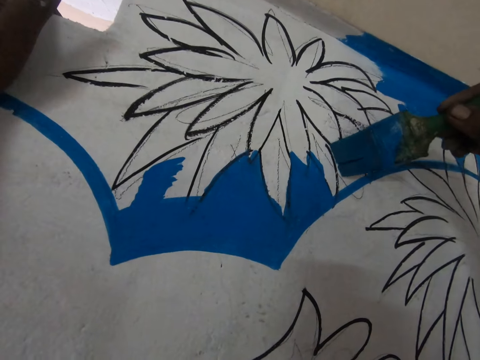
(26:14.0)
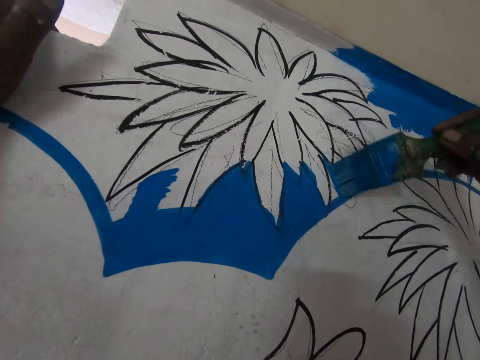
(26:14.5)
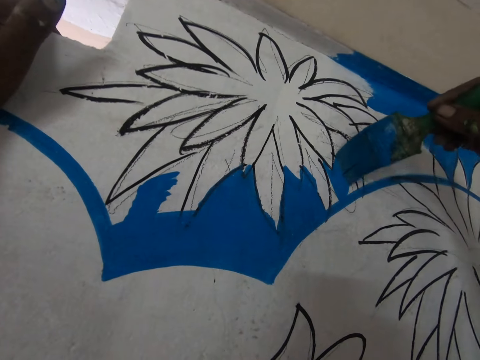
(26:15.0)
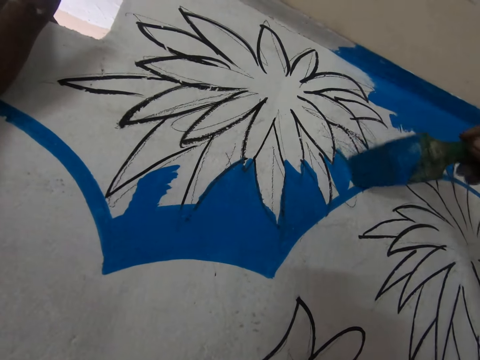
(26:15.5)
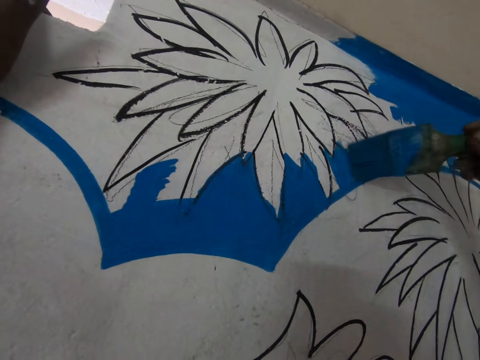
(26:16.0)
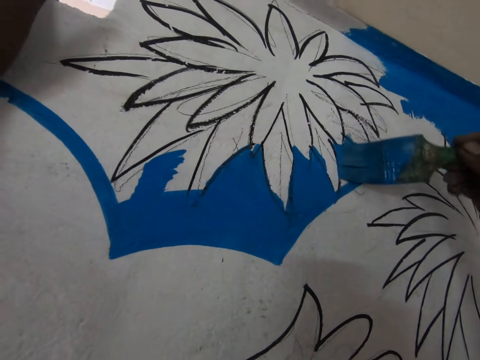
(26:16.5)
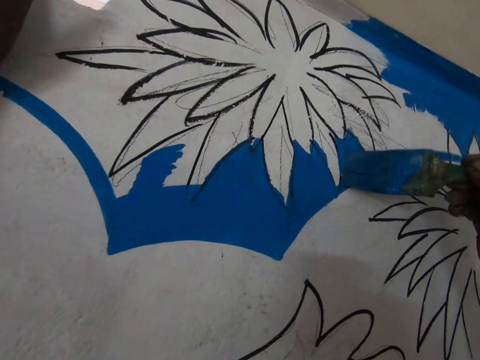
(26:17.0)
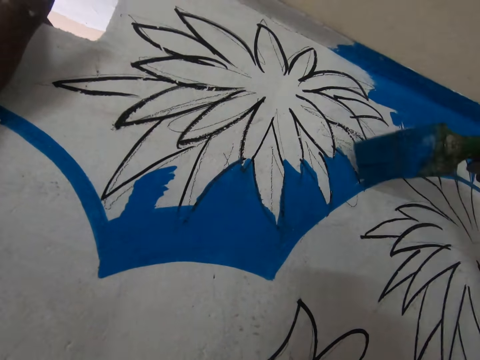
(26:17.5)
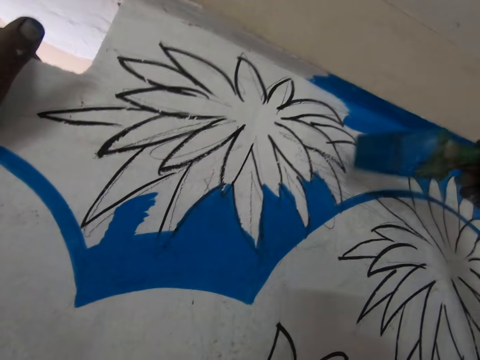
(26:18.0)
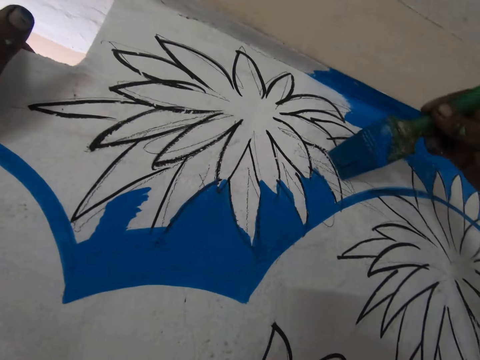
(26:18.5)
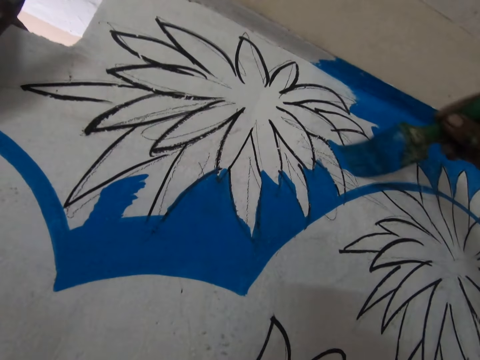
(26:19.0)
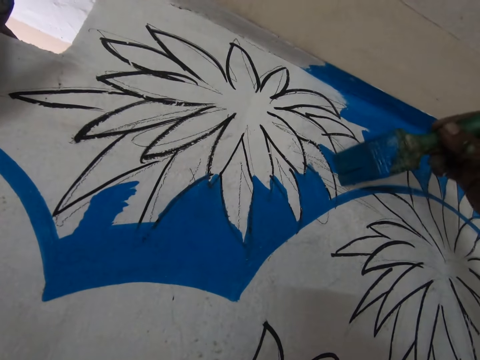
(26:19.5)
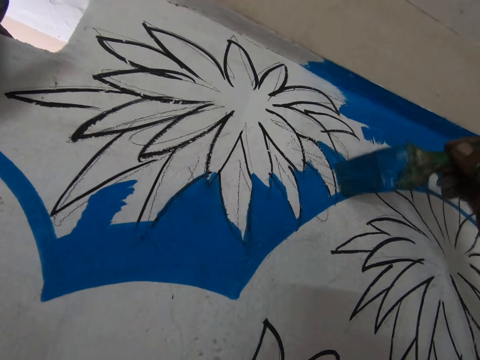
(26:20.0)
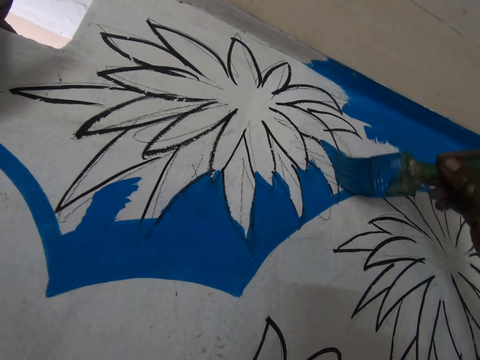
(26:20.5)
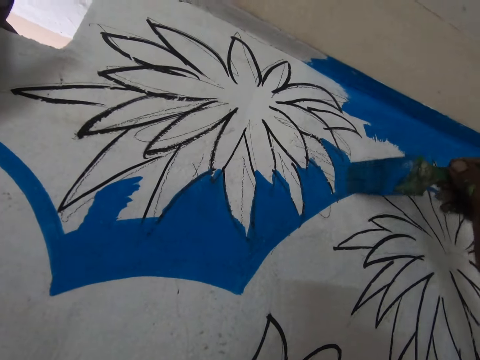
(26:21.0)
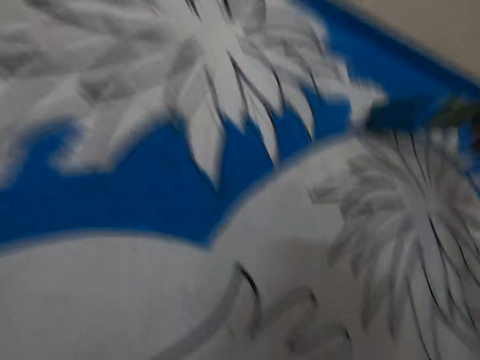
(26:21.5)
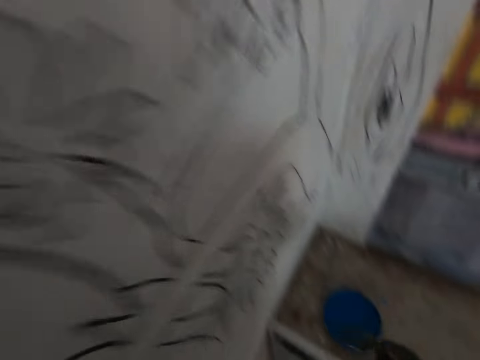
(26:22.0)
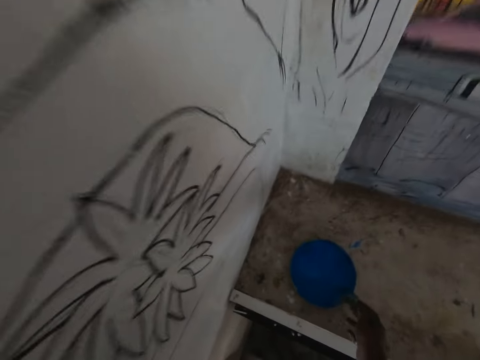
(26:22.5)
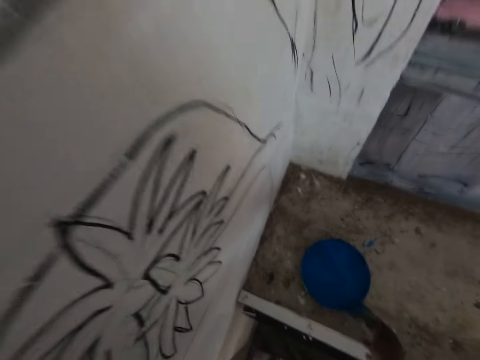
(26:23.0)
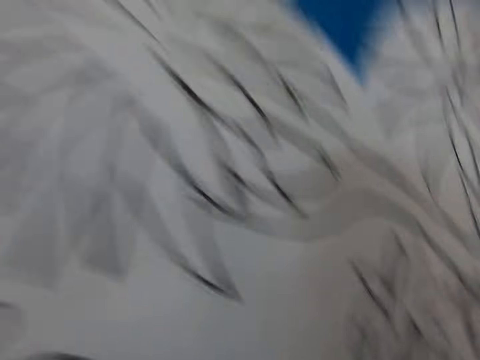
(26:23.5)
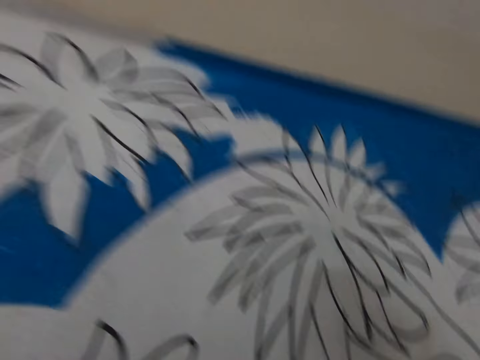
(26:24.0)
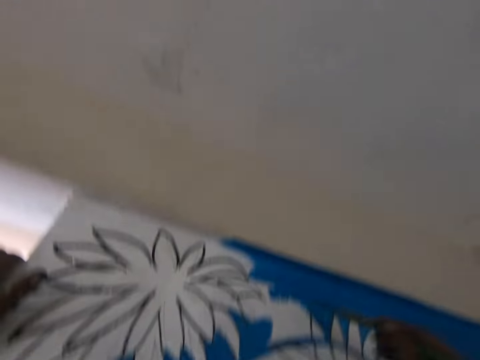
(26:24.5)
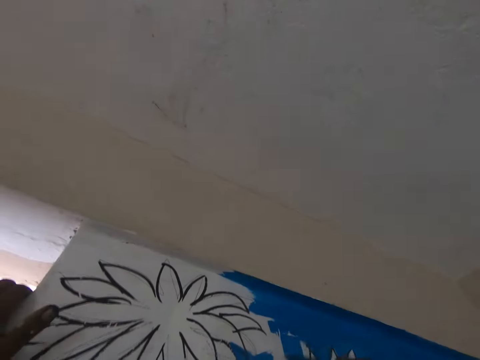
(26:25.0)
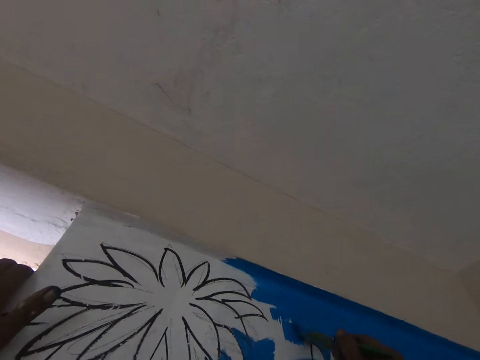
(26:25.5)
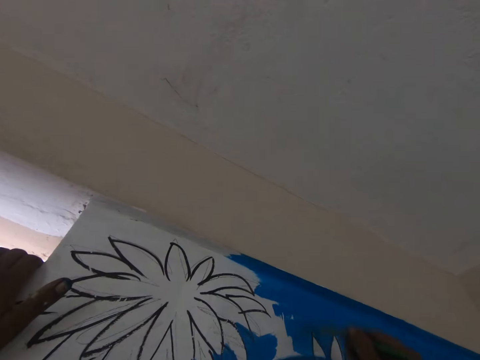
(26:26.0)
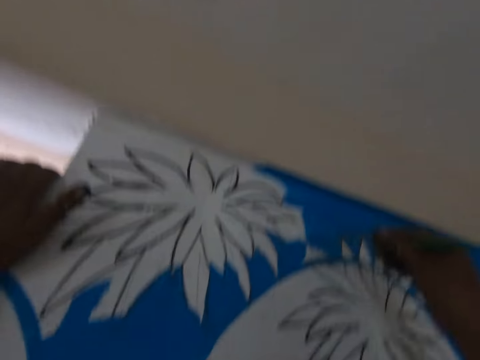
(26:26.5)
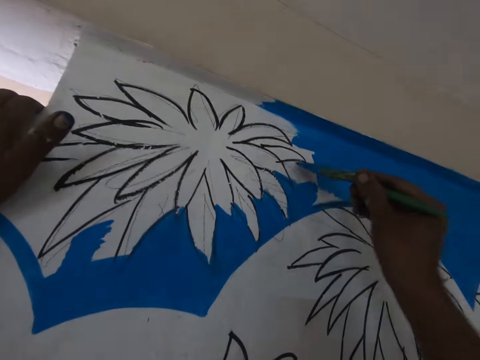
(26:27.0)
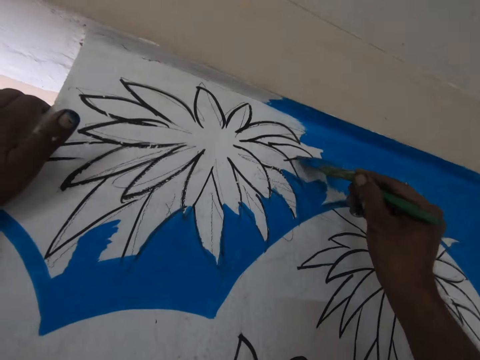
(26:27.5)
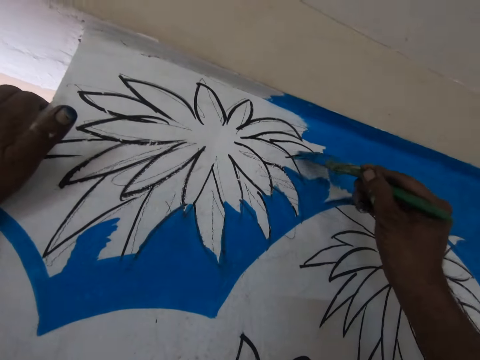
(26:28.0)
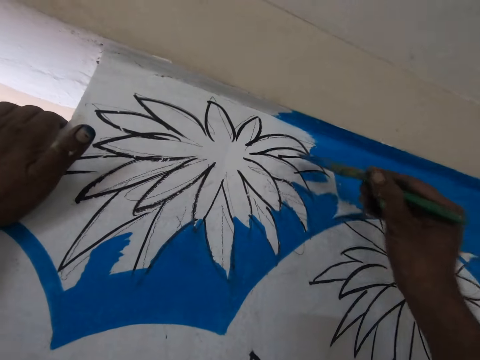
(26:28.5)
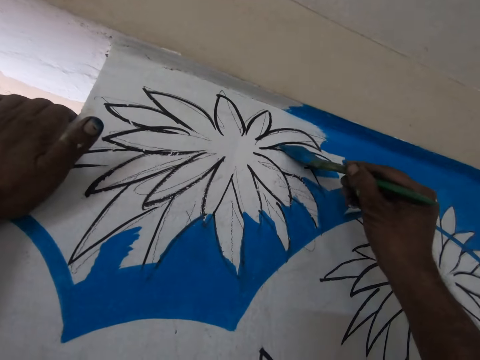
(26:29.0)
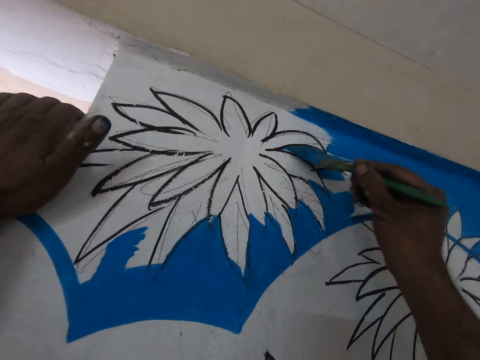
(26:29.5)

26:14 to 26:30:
The camera wearer dips the paint brush in the paint can. They paint a drawing on the wall with the brush.

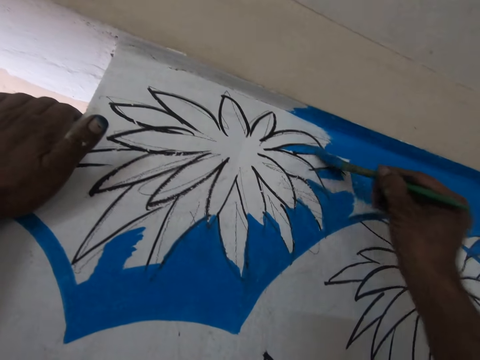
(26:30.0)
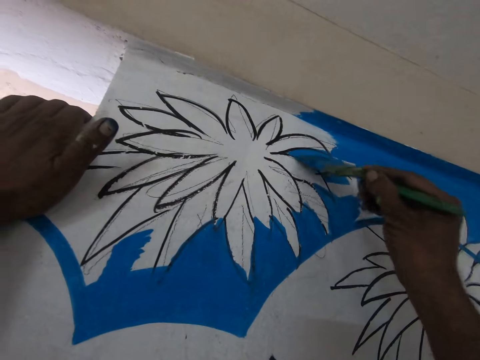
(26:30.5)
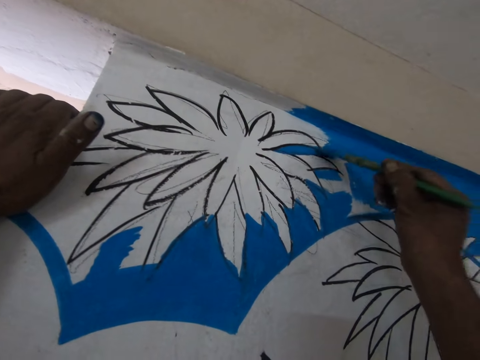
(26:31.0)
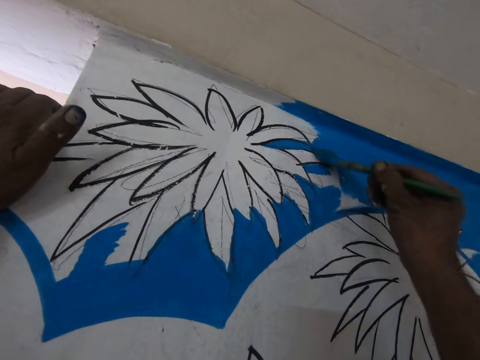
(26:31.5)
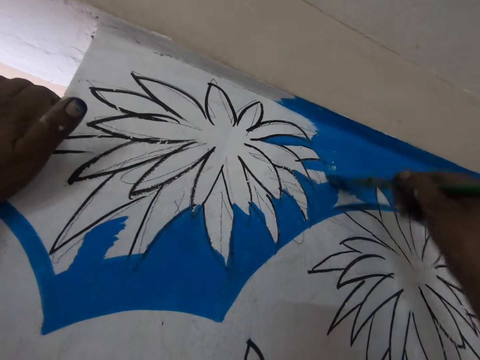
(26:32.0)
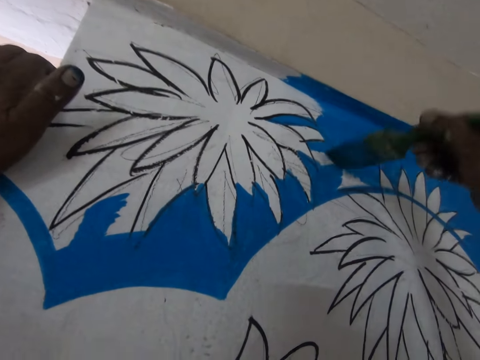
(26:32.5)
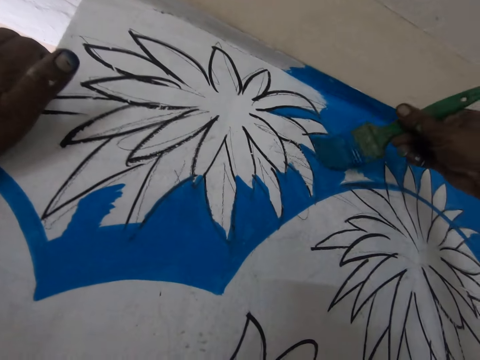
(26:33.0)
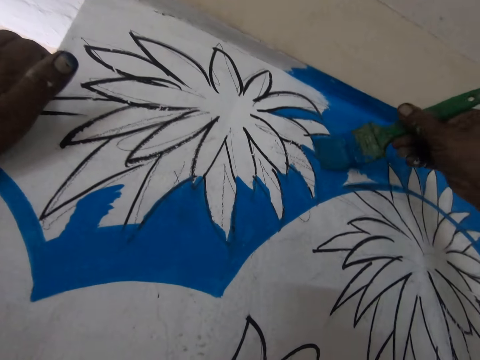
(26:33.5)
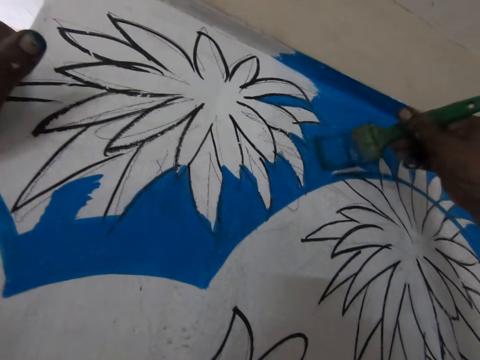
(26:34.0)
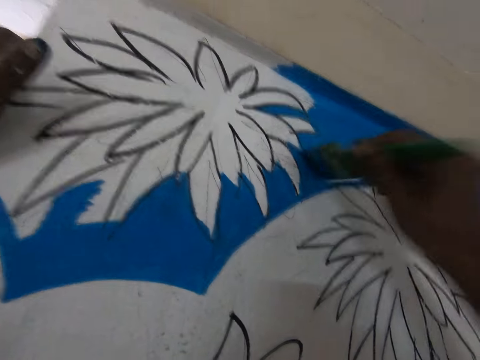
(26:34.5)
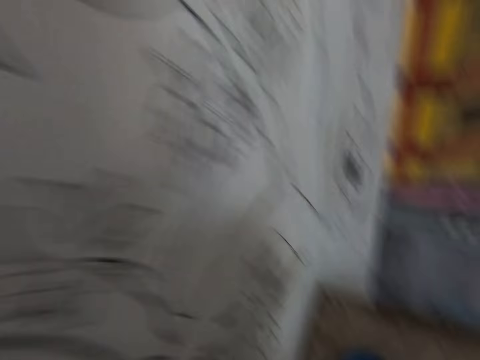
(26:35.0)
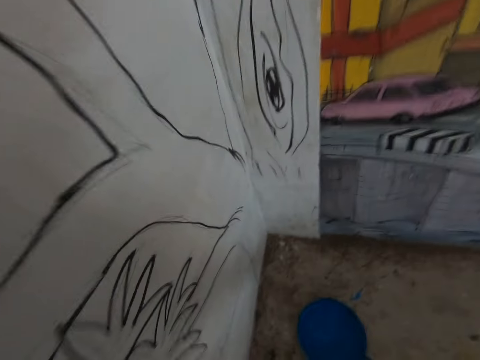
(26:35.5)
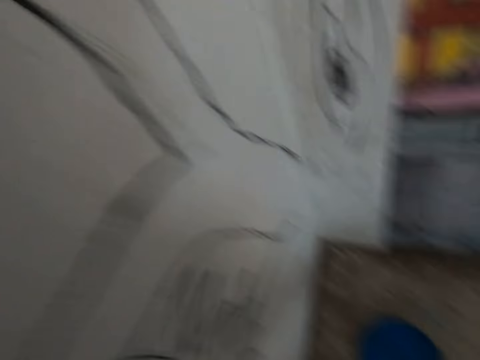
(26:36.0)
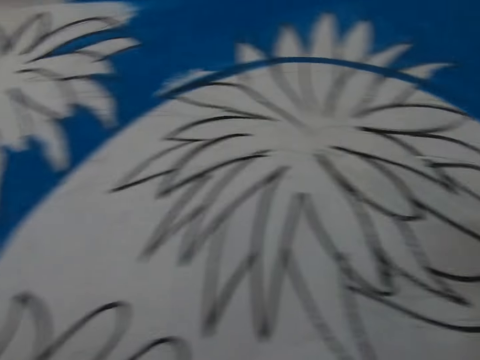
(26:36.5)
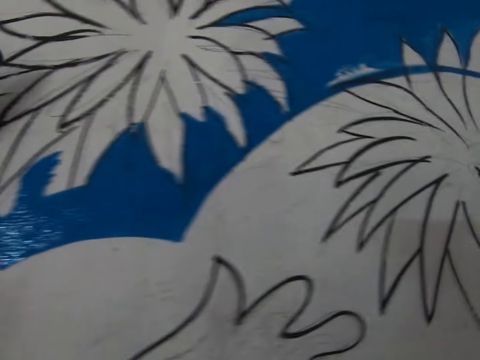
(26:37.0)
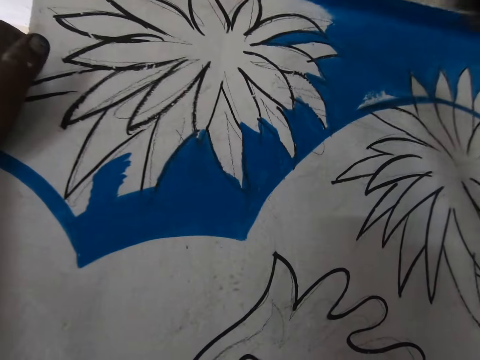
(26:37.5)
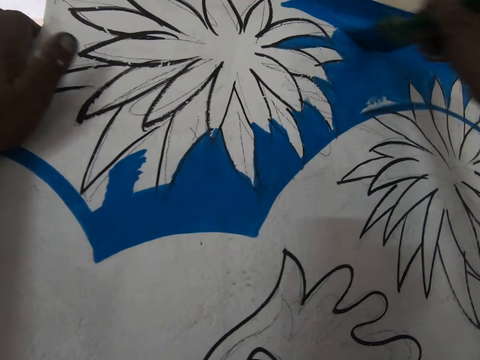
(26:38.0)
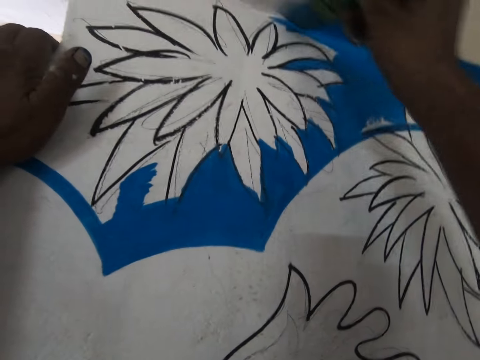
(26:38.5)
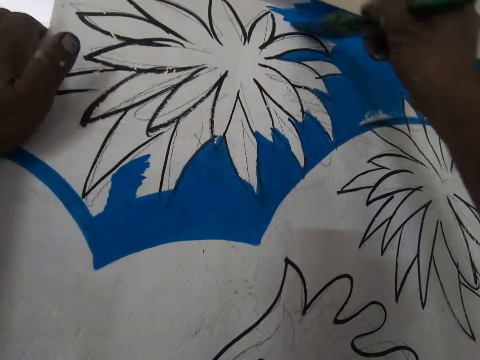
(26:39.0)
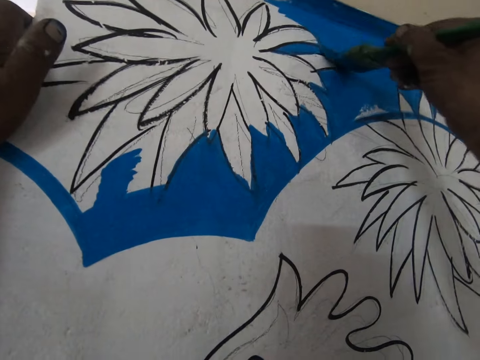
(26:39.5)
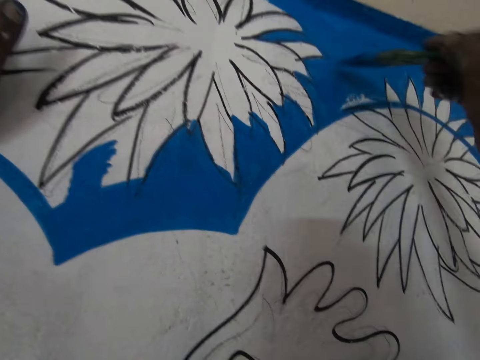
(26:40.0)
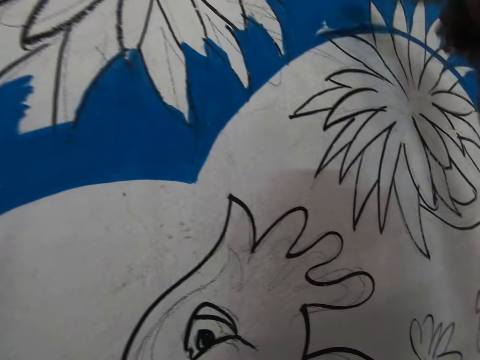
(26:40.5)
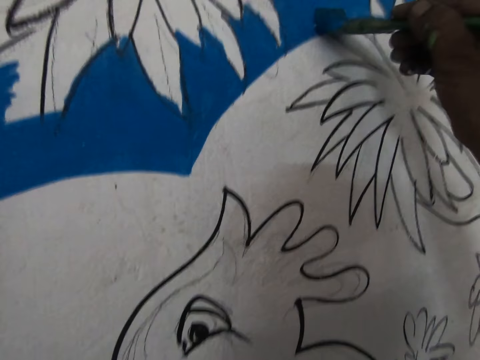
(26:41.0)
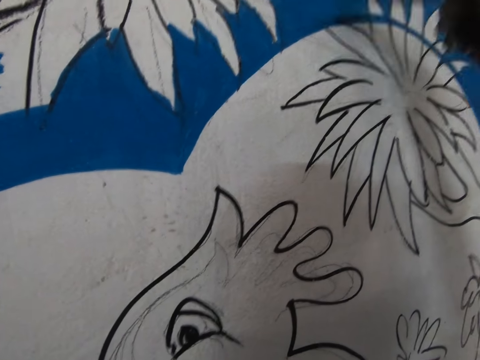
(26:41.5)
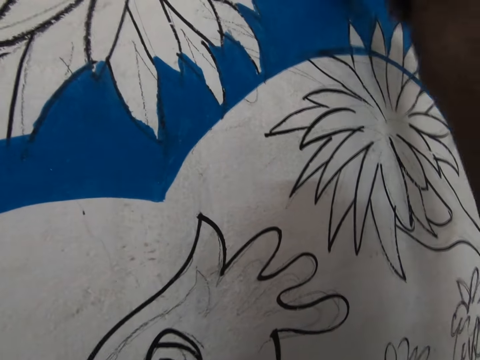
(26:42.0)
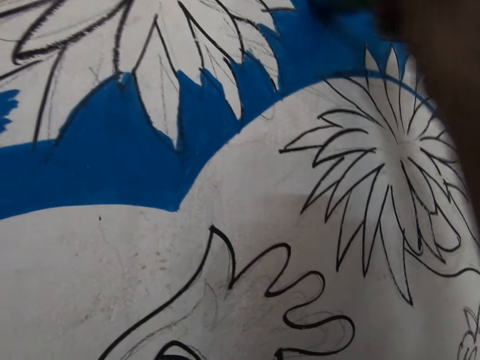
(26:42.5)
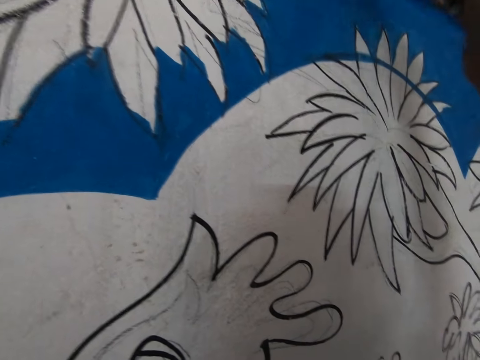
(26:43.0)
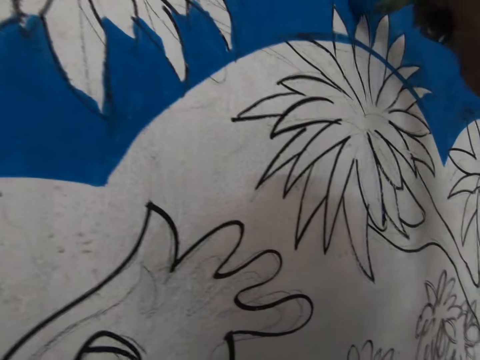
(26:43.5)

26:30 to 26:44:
The camera wearer dips the paint brush in the paint can. They paint a drawing on the wall with the brush.
